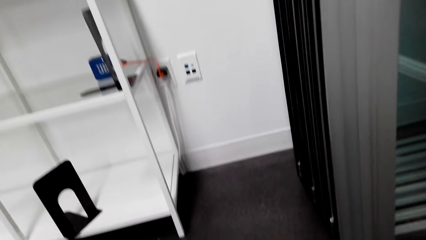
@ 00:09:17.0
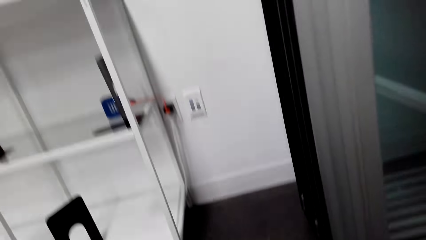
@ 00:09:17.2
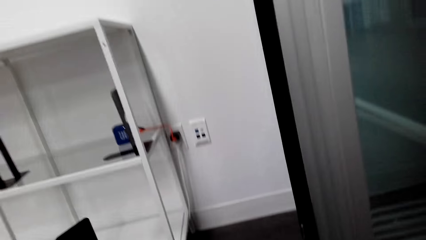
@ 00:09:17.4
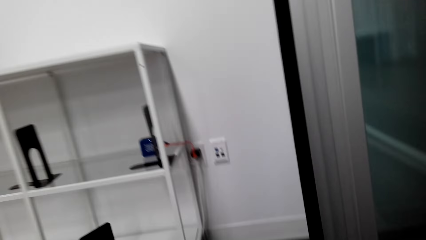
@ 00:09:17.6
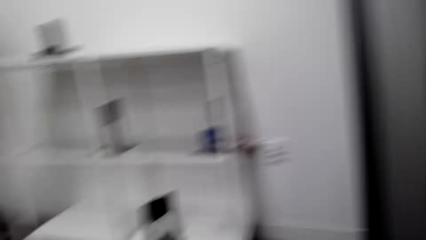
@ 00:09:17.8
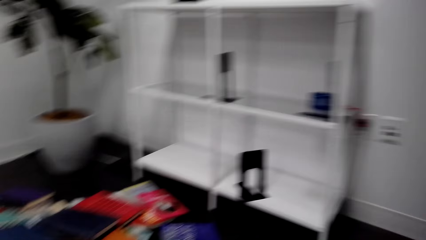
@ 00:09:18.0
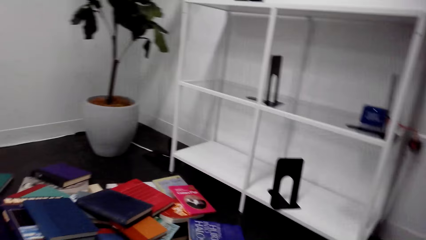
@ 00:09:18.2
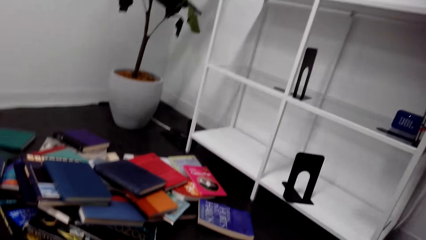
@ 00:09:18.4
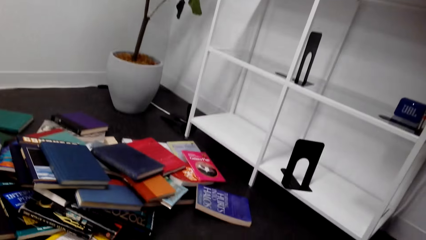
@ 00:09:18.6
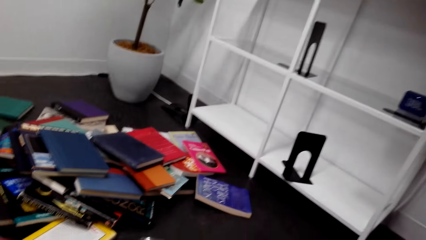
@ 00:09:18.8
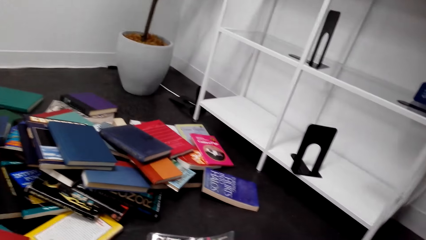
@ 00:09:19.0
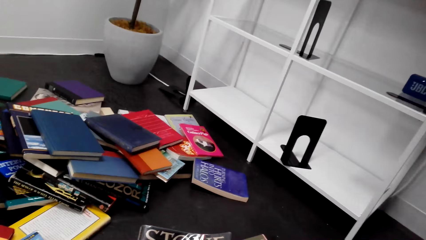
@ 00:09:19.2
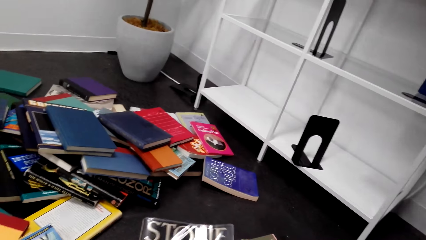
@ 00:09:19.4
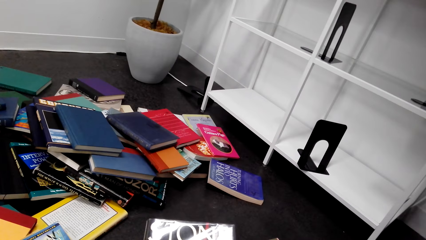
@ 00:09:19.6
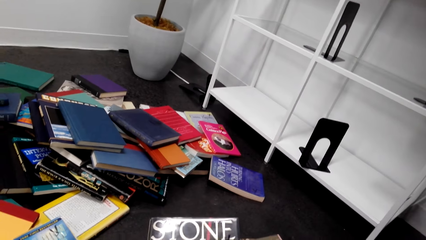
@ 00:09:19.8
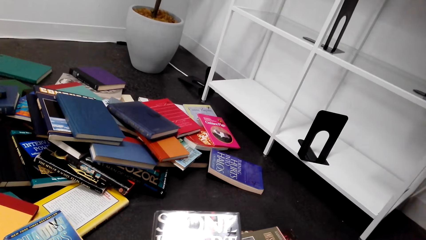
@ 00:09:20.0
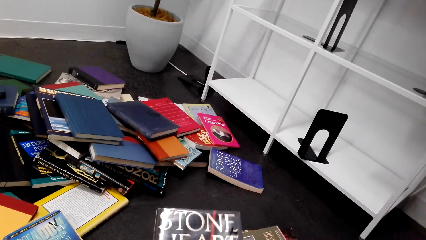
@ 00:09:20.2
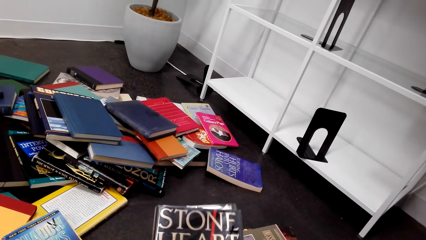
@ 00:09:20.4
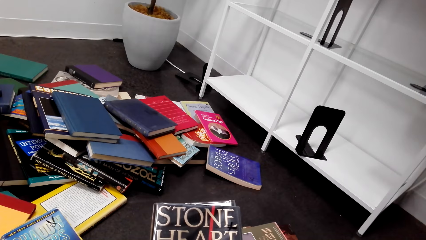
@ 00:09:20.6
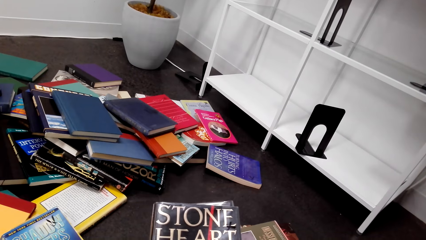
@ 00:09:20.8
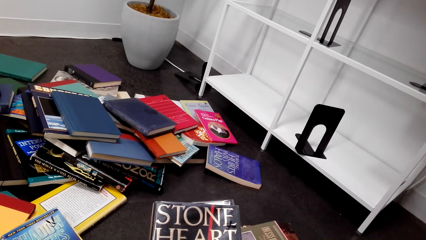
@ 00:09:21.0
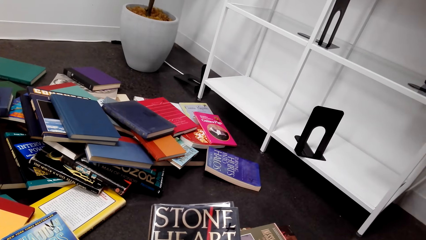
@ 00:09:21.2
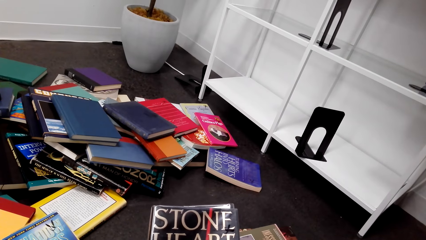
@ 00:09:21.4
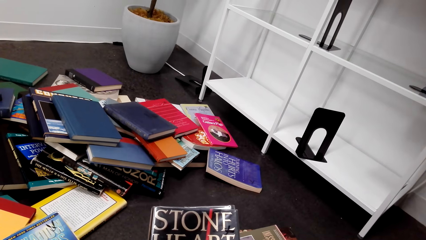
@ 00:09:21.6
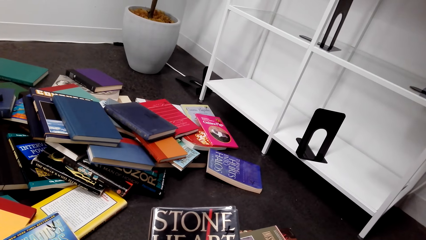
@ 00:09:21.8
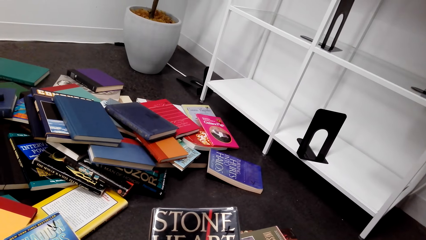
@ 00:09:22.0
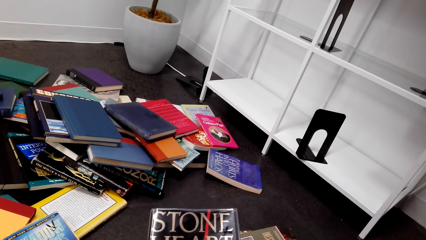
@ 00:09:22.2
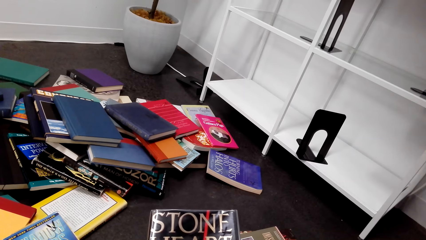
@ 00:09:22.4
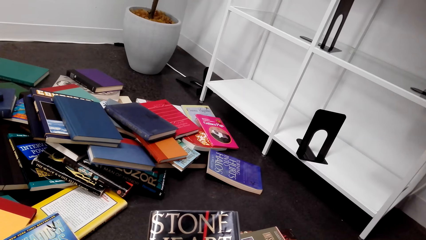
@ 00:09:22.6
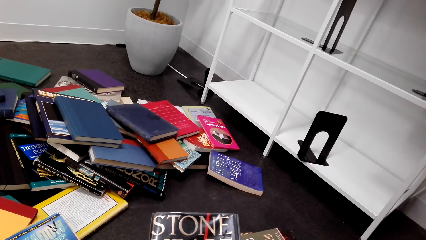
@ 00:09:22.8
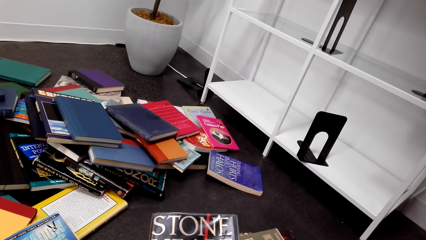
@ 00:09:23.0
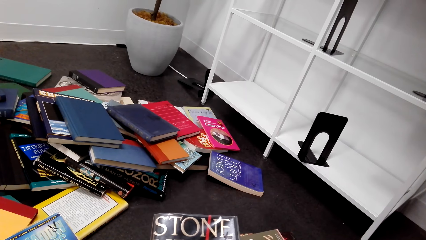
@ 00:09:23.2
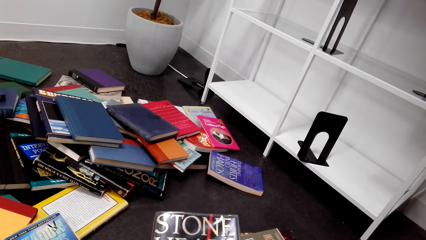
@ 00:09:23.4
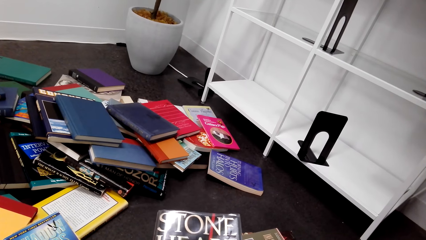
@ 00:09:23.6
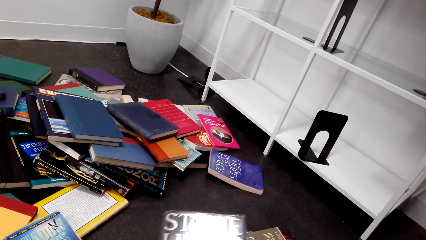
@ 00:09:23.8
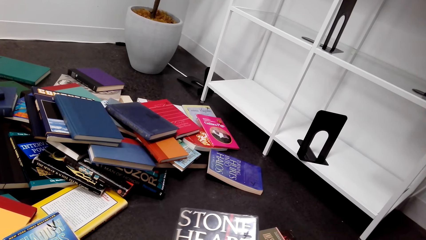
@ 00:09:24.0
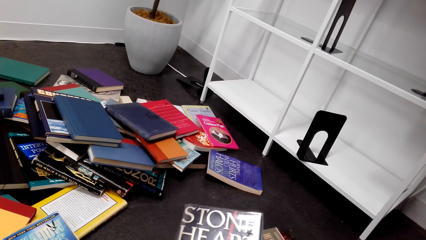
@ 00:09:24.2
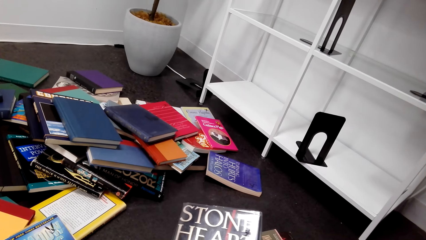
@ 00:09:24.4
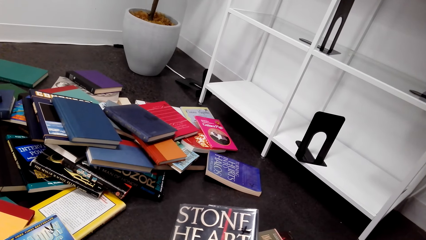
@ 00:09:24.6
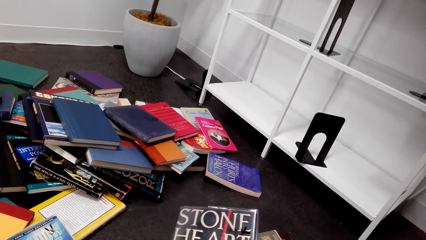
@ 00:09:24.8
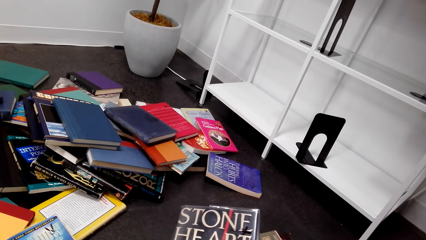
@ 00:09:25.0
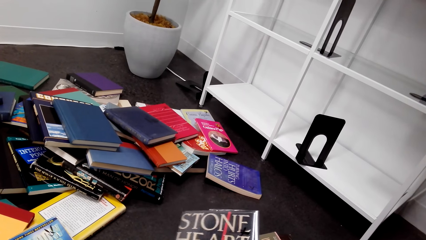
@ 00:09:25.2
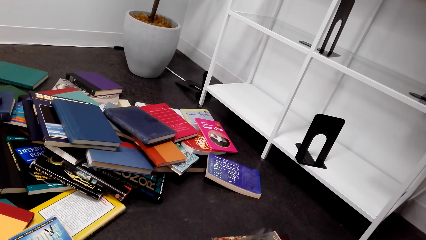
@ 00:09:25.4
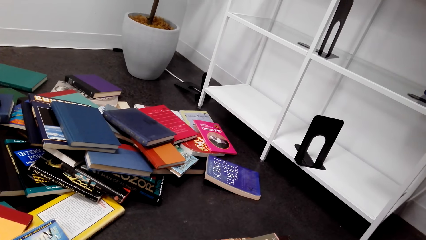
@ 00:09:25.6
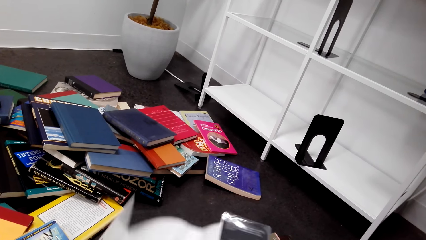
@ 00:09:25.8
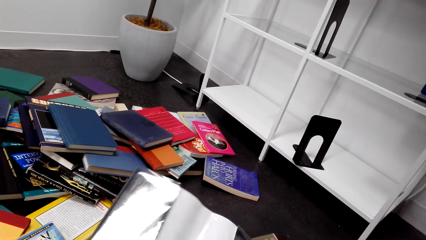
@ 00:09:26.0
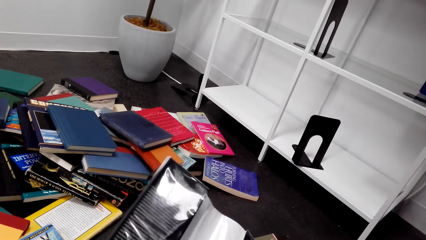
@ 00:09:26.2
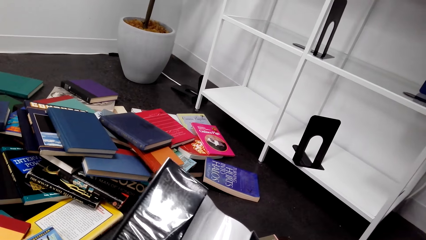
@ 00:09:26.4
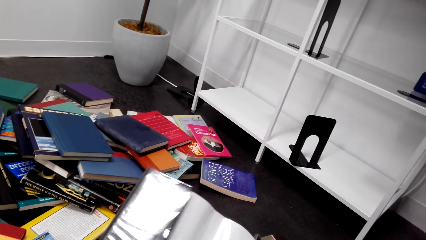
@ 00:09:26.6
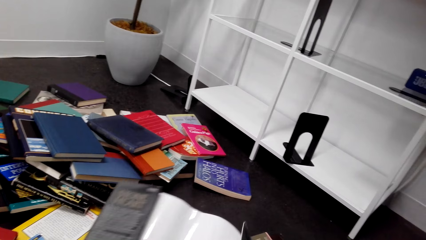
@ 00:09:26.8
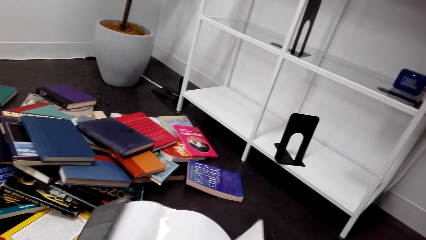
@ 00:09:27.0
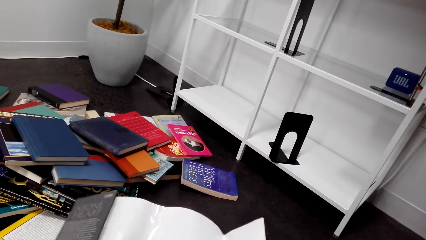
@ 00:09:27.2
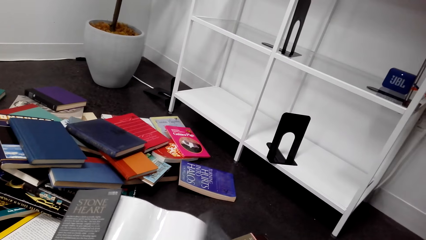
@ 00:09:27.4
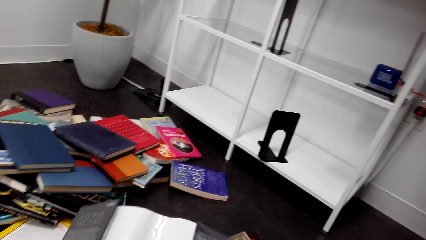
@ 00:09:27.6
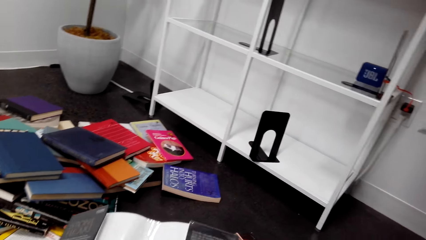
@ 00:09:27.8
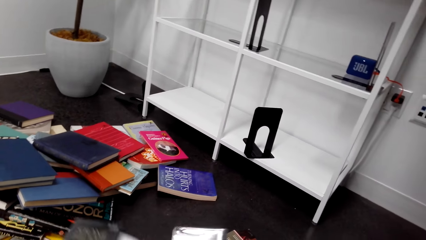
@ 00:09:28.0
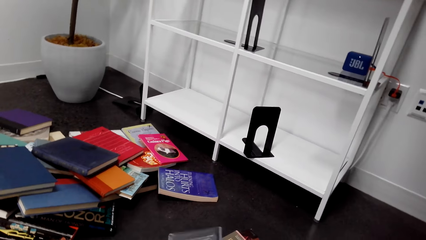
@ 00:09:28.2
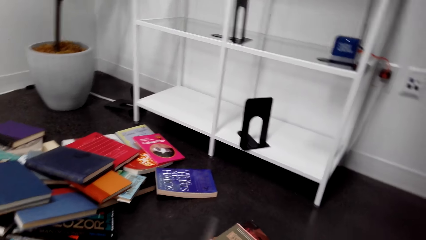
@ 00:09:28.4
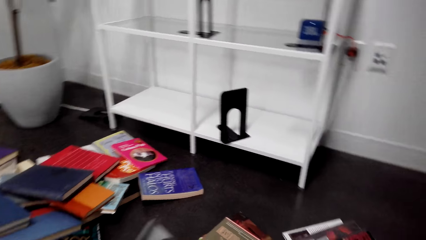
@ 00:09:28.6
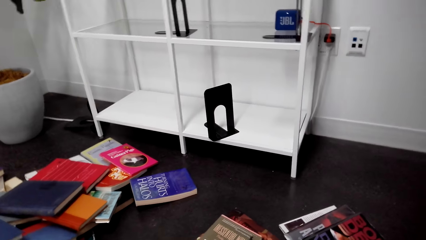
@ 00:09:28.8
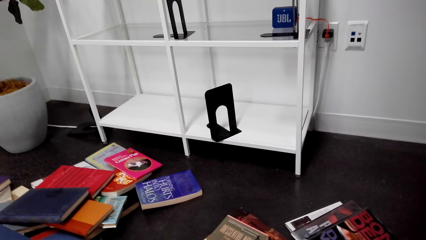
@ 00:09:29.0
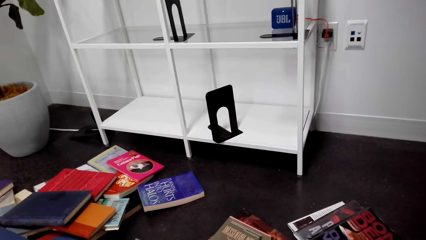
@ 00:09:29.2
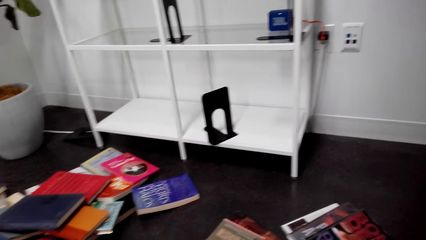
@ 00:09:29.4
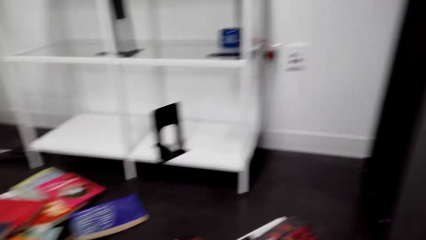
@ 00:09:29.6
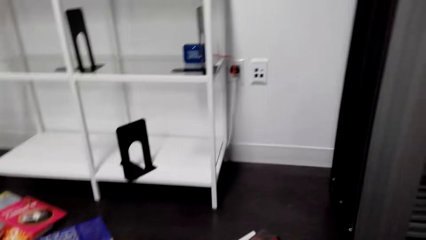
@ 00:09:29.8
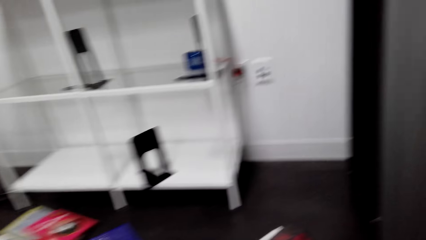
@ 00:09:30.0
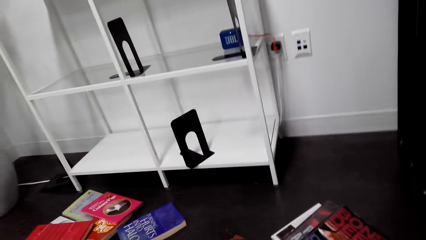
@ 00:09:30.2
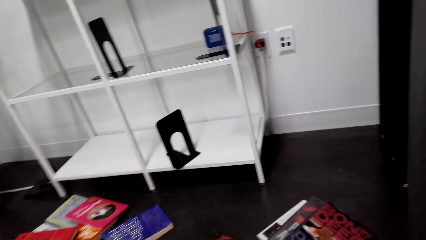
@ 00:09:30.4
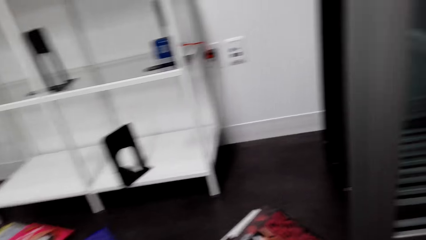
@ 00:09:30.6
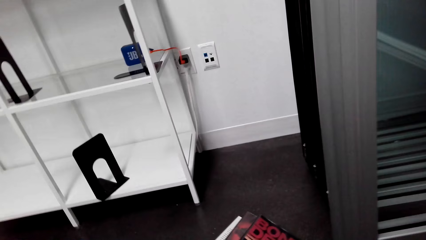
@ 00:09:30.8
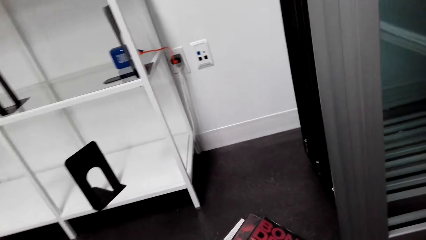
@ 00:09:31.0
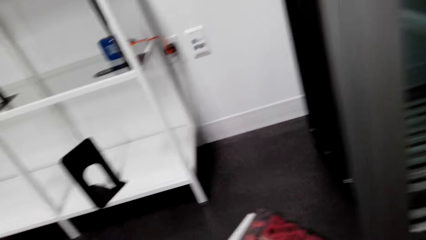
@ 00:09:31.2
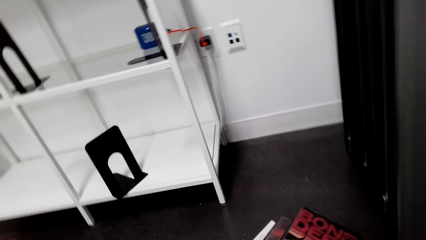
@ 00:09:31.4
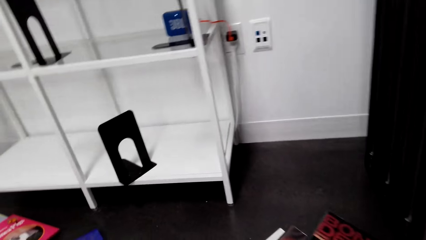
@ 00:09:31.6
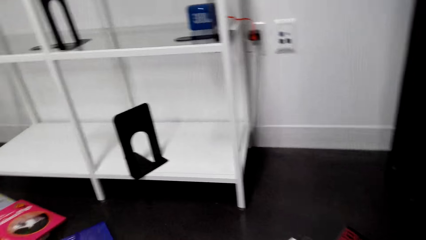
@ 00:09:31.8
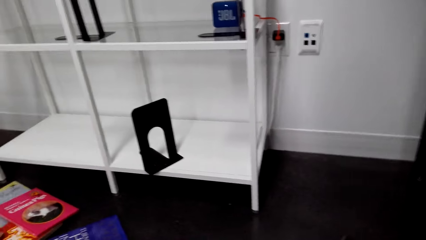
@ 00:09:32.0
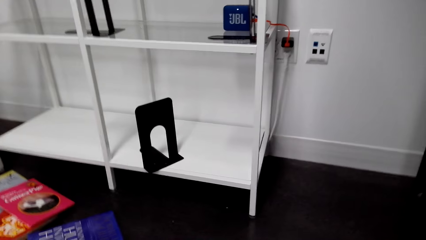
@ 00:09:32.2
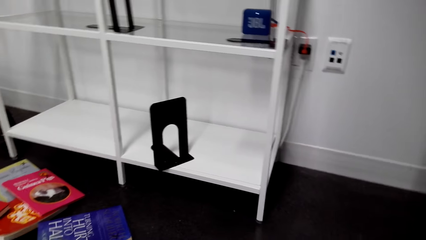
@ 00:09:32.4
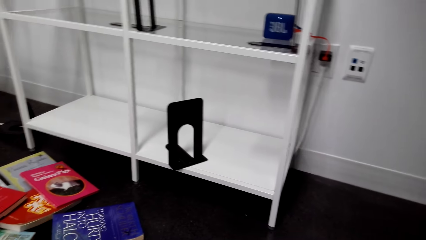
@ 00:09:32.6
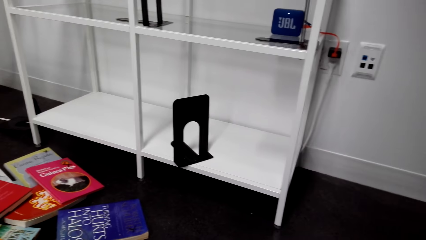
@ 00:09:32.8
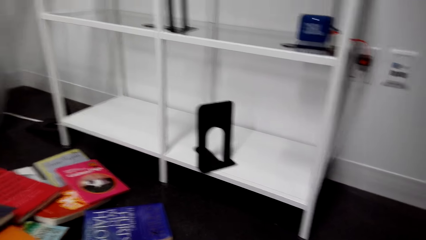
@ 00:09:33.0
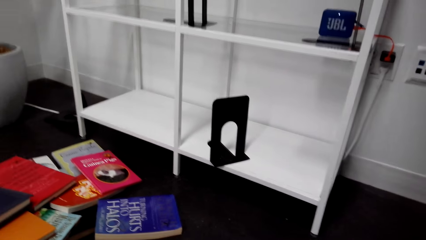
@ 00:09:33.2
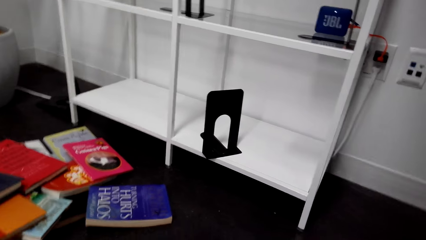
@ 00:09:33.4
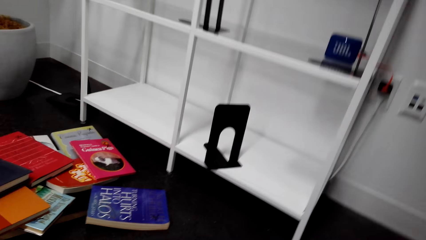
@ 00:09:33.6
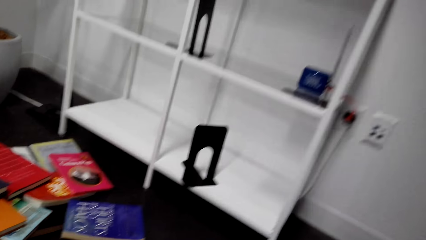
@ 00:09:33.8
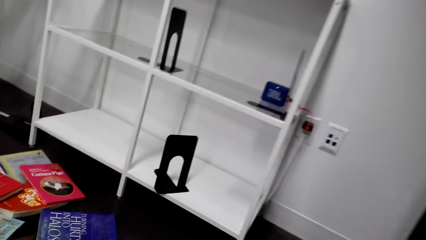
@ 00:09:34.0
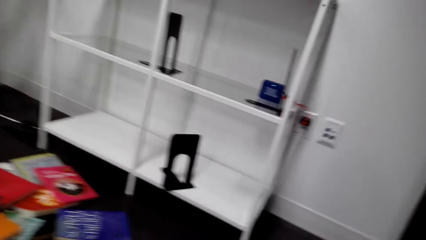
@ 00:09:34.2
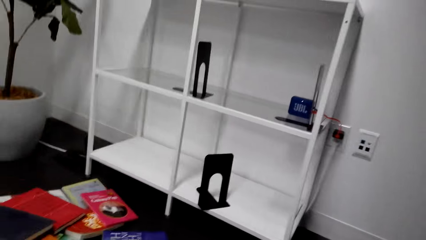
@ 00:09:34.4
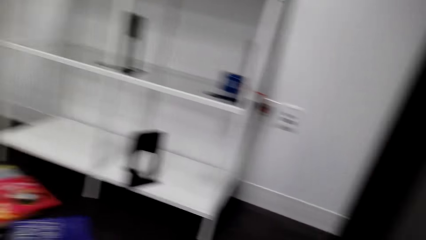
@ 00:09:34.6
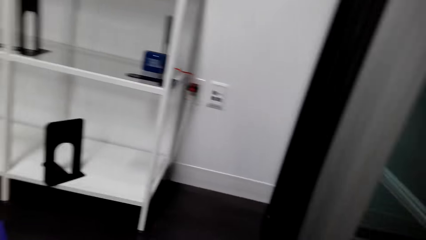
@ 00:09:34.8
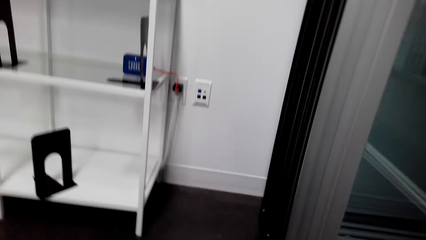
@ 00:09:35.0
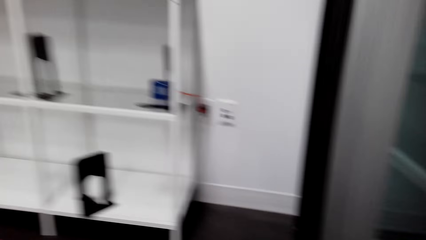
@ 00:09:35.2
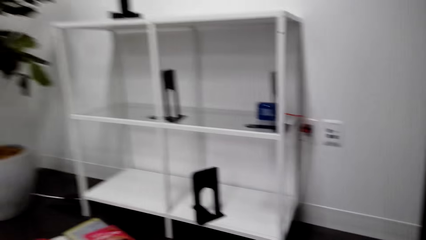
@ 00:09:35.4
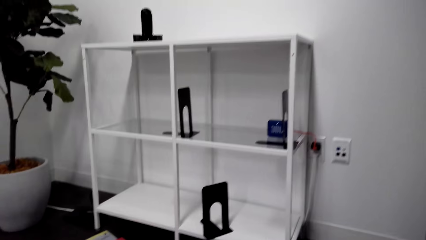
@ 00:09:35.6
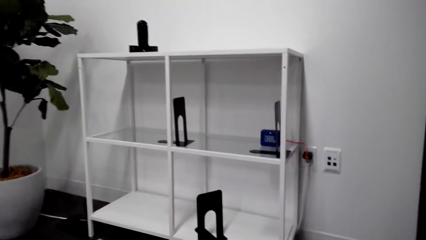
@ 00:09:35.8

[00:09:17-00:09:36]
The camera wearer picks up a book cover. They hold the book cover. They read the book cover. They unfold a brochure. They open the book cover. They read the book cover. They close the book cover. They look around the floor. They check the books on the floor.
